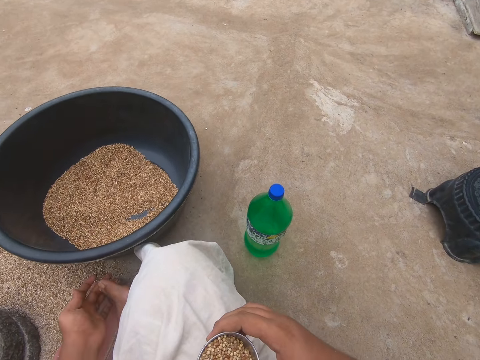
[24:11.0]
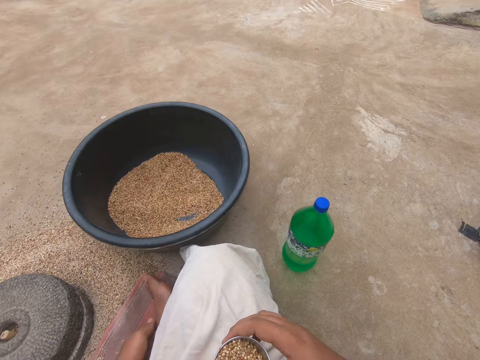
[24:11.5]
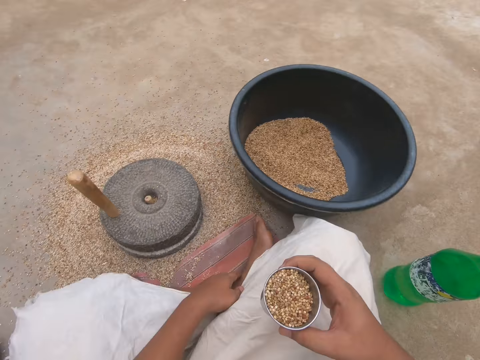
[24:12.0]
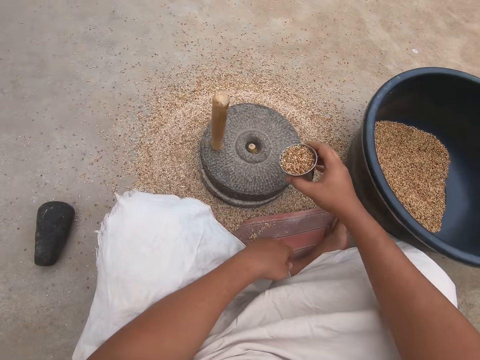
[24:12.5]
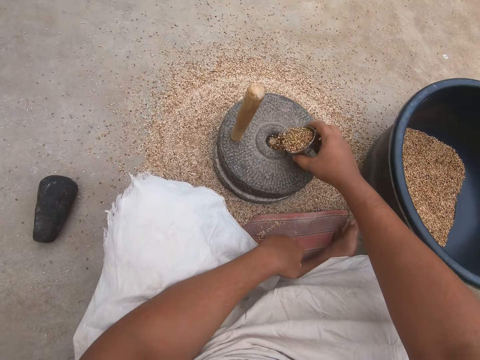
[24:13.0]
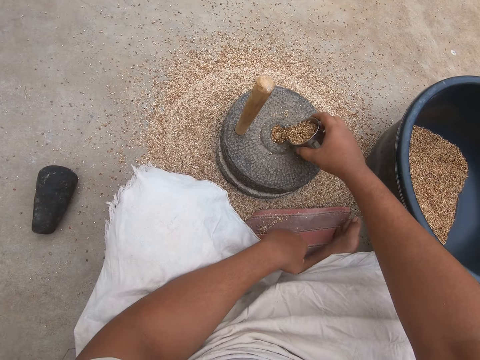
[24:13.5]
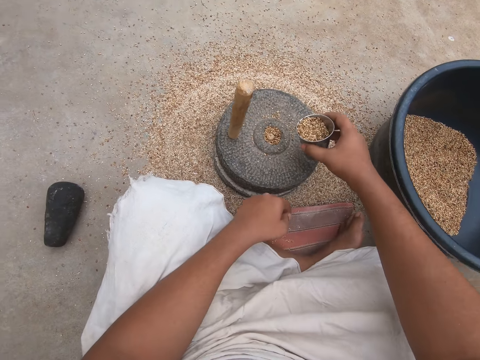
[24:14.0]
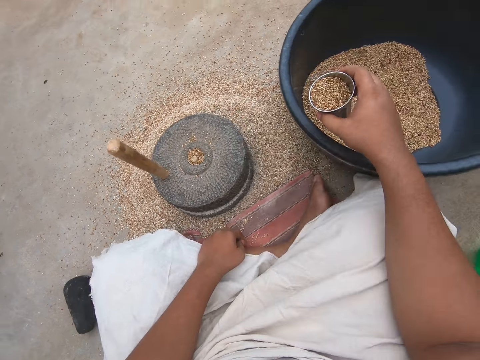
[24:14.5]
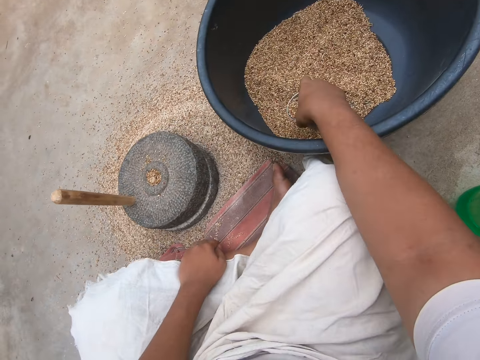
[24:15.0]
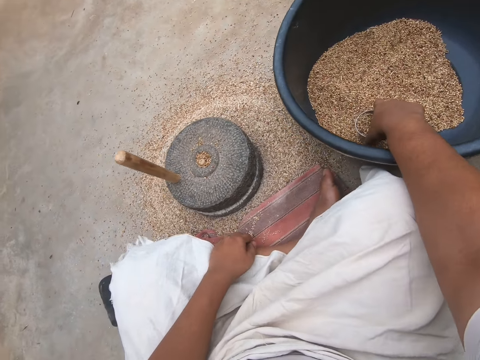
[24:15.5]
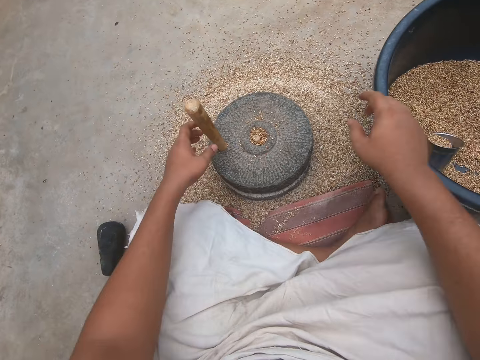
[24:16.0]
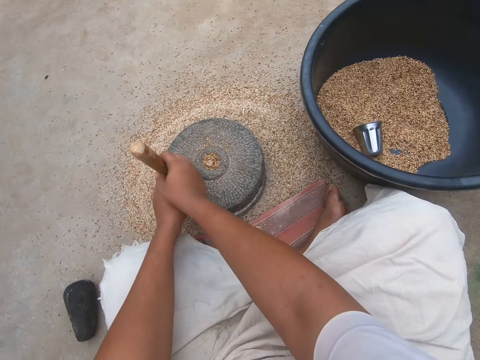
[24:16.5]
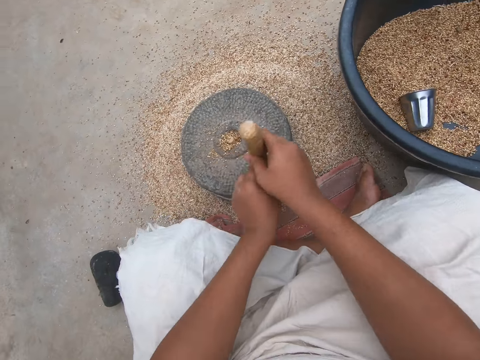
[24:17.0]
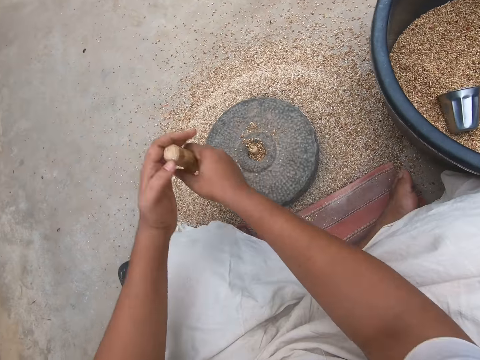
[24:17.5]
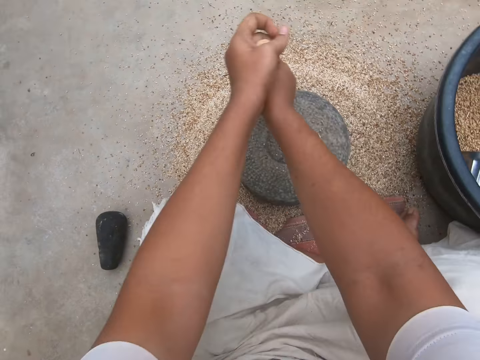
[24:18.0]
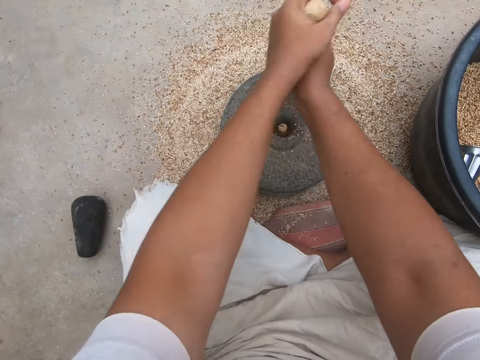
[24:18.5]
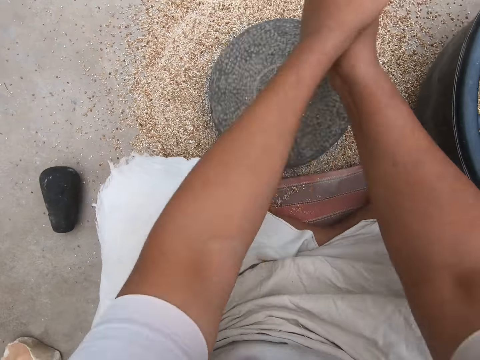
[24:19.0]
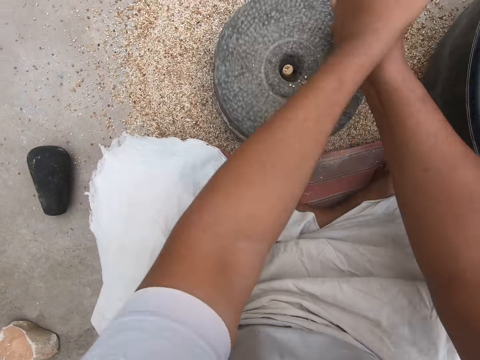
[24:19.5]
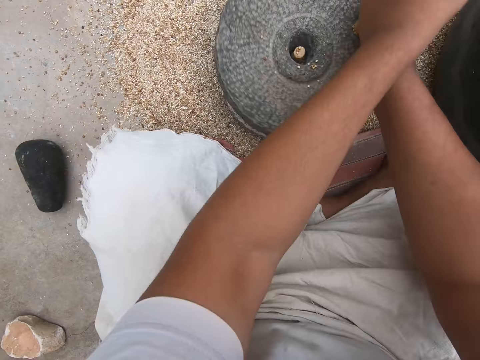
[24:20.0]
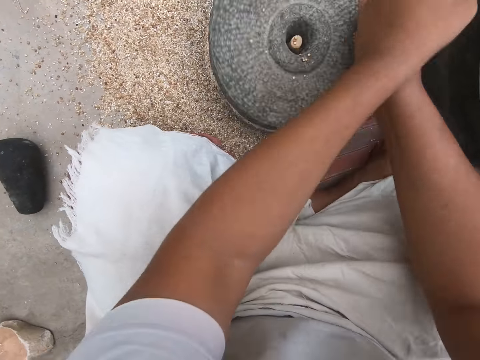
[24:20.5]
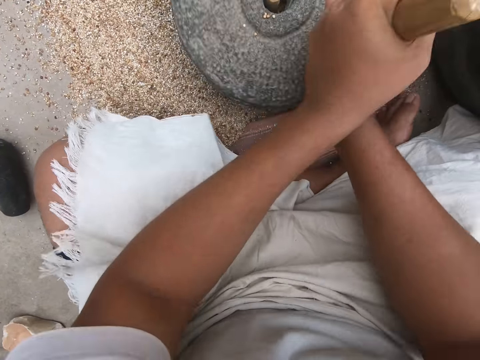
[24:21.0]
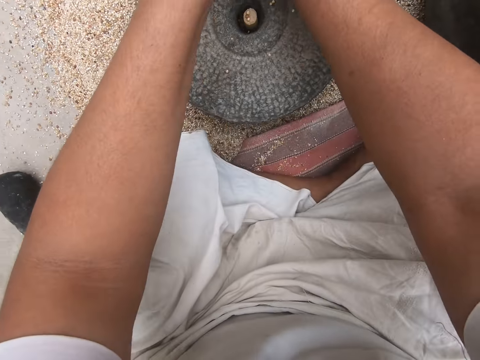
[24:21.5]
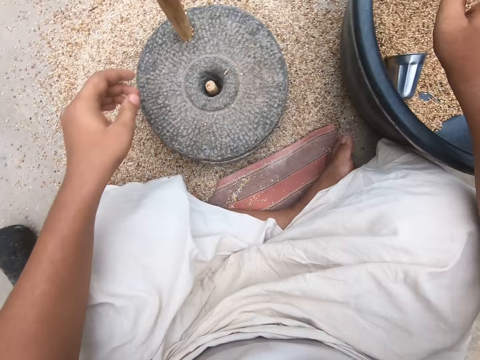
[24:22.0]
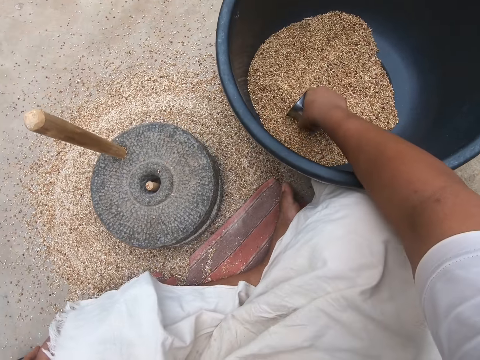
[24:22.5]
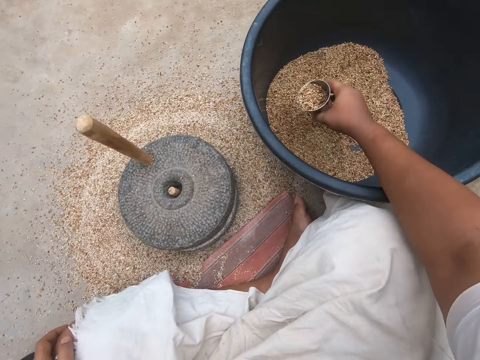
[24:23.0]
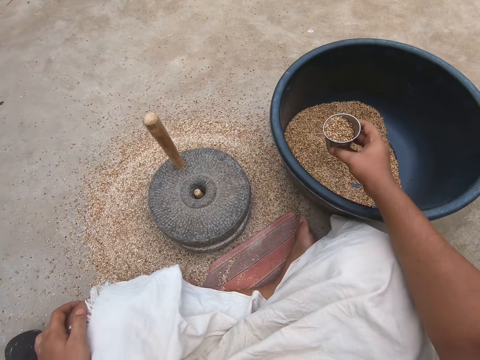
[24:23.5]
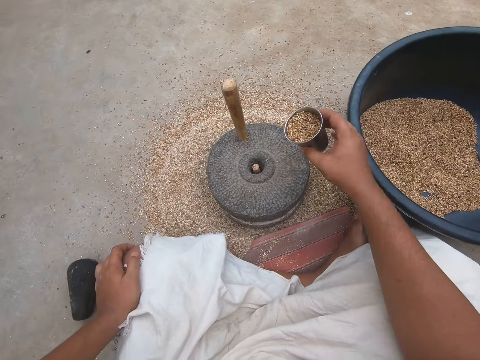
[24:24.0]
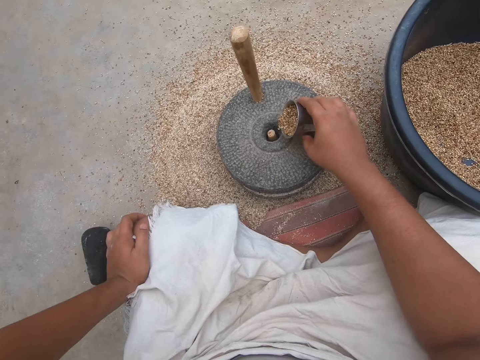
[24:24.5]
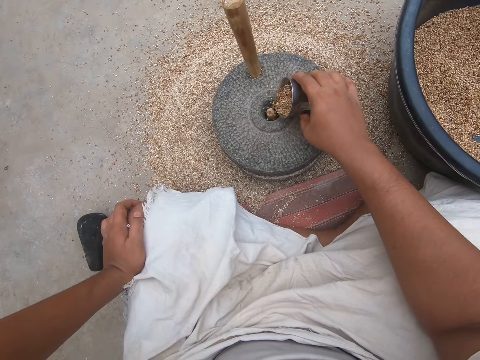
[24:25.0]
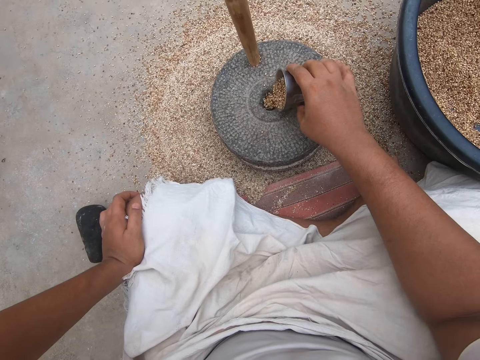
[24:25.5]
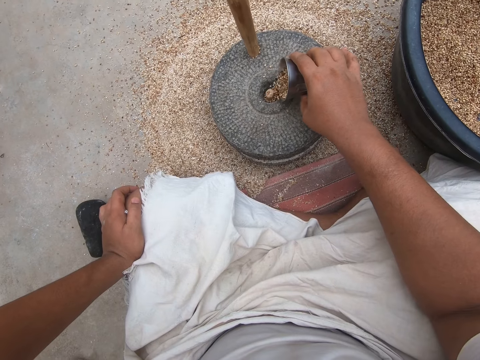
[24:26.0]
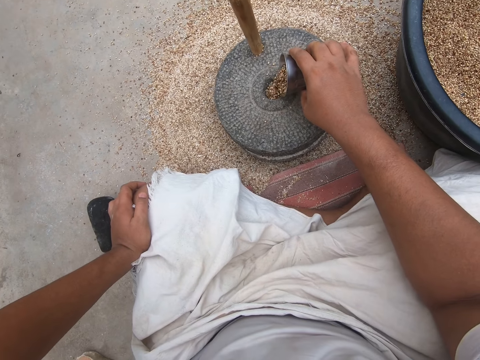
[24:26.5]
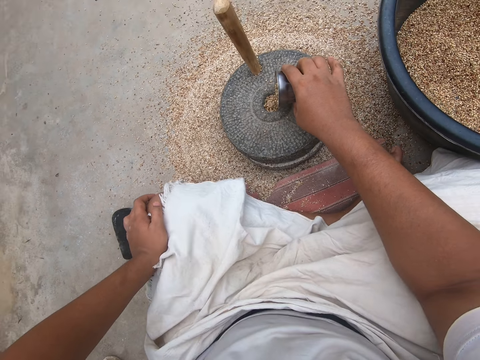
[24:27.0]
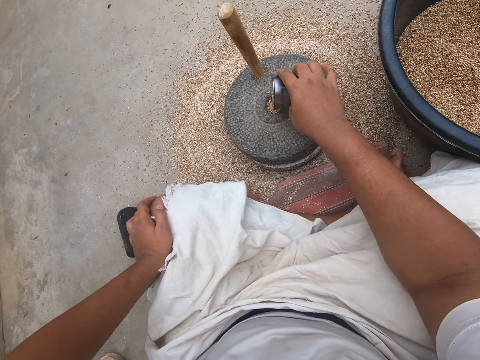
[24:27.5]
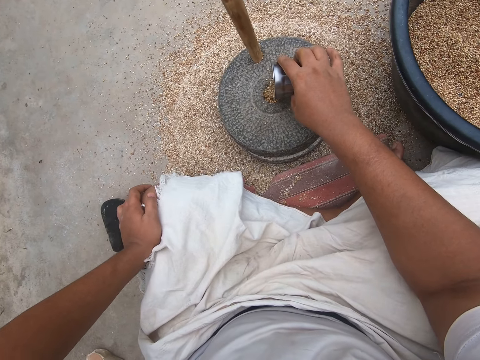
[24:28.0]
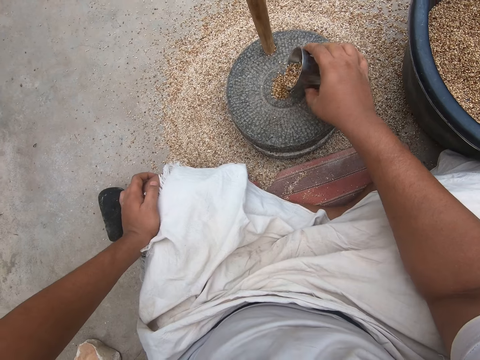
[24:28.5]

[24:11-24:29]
The camera wearer scoops some wheat from the wheat bowl with the cup. They pour the wheat on the hand mill. They drop the cup into the wheat bowl. They grind the wheat with the stone hand mill. They scoop some wheat from the wheat bowl with the cup. They pour the wheat on the hand mill.

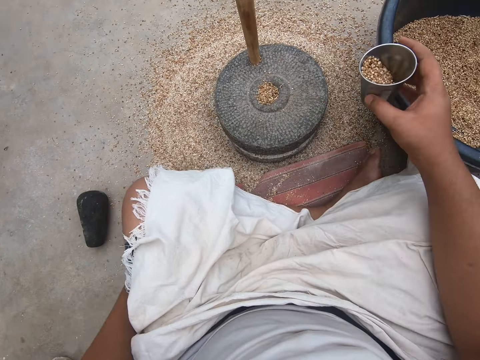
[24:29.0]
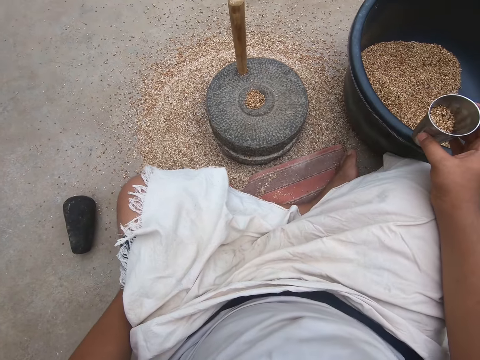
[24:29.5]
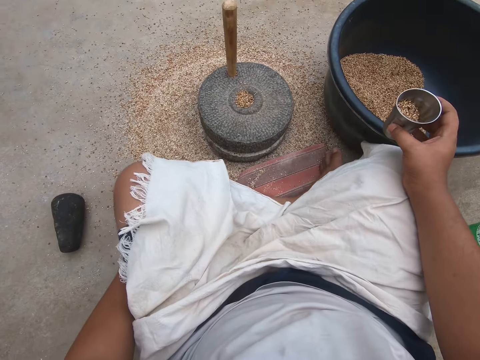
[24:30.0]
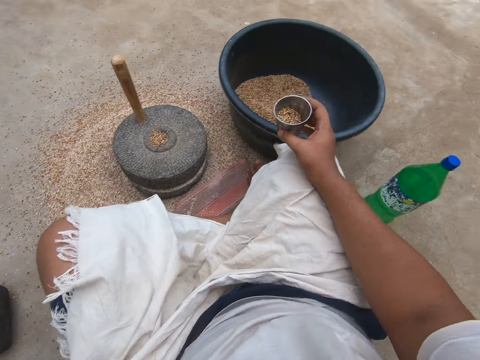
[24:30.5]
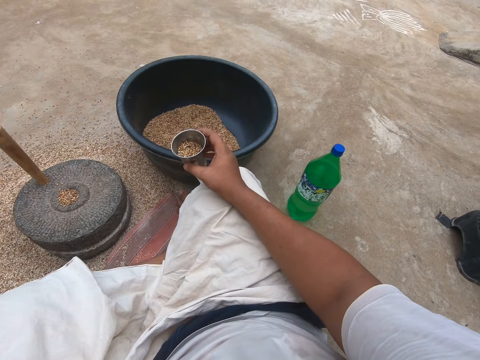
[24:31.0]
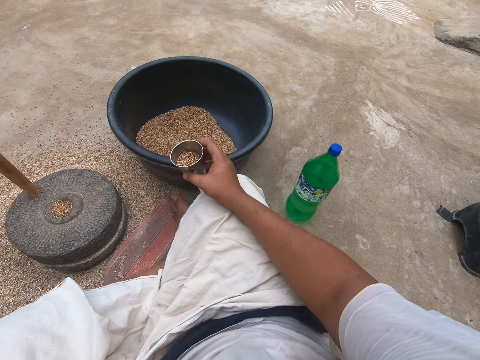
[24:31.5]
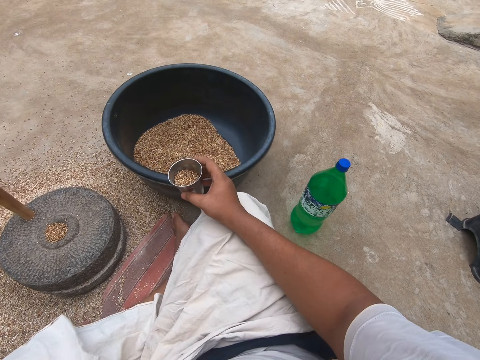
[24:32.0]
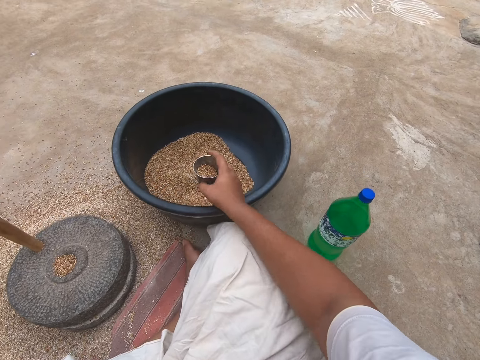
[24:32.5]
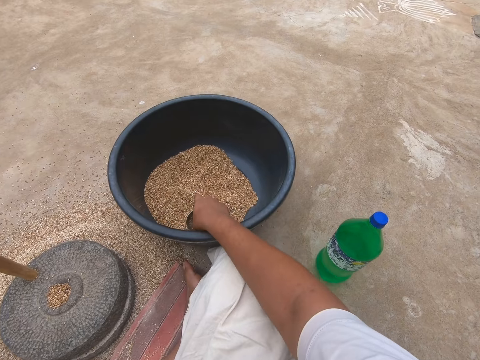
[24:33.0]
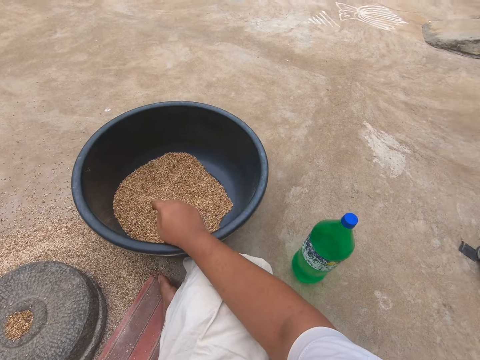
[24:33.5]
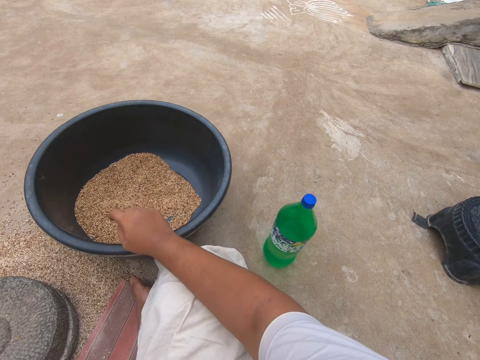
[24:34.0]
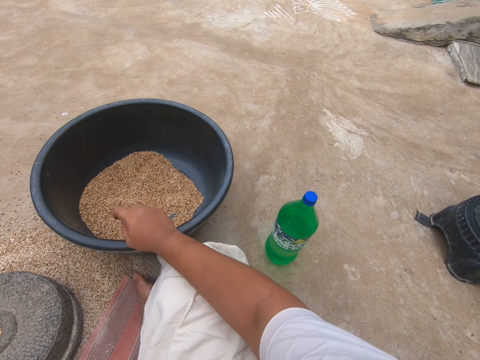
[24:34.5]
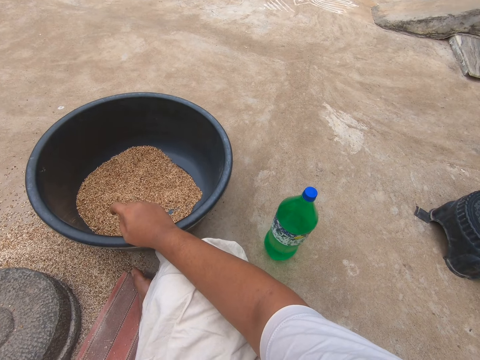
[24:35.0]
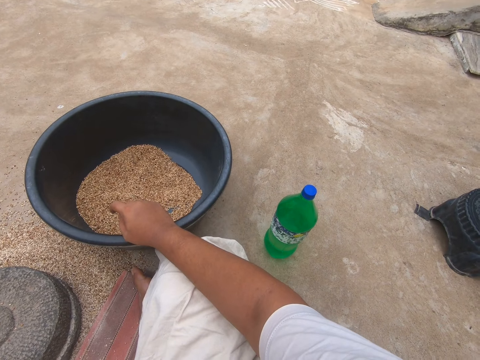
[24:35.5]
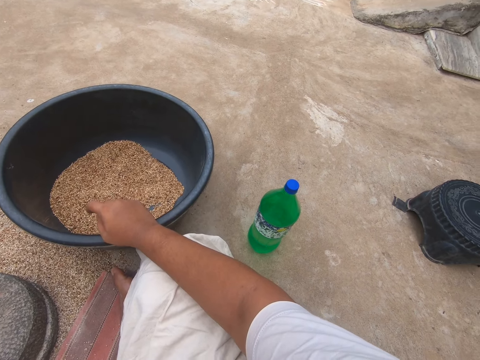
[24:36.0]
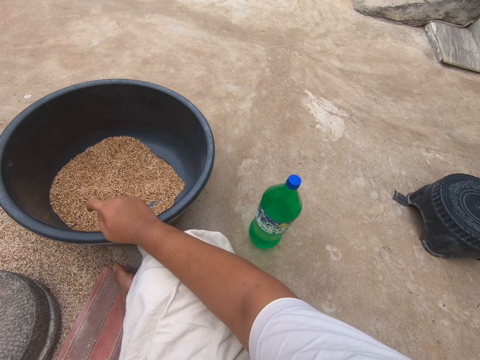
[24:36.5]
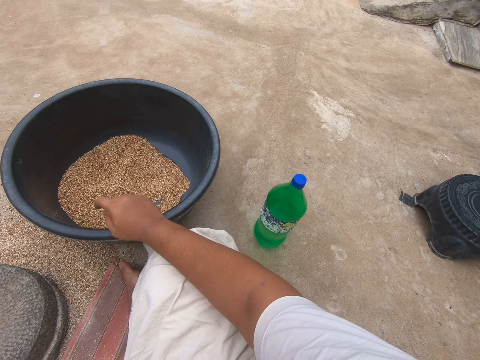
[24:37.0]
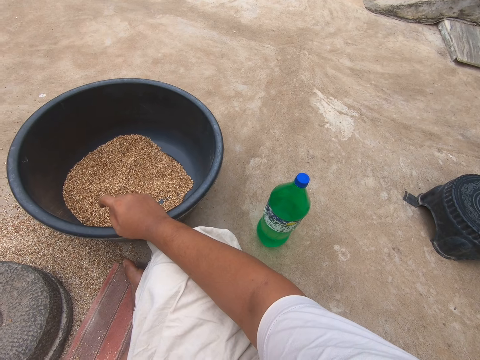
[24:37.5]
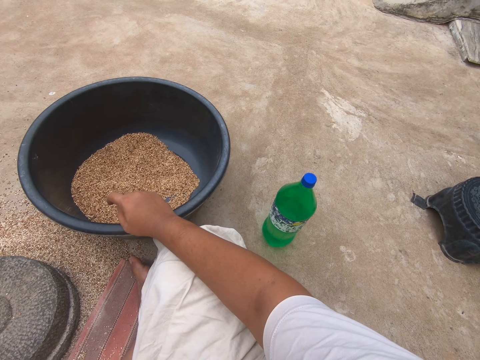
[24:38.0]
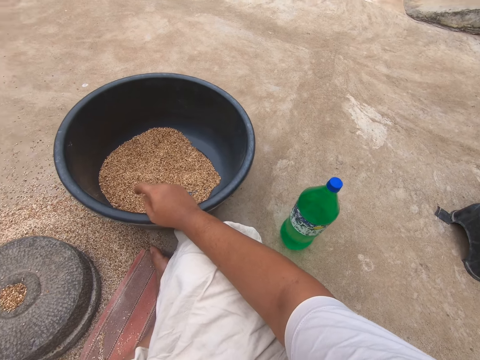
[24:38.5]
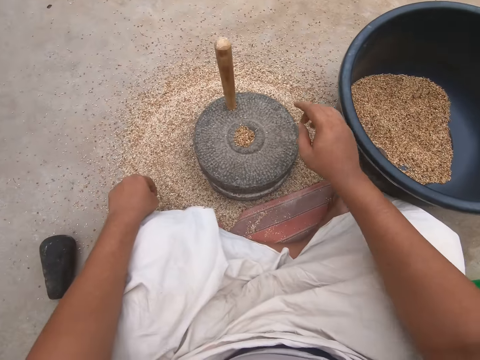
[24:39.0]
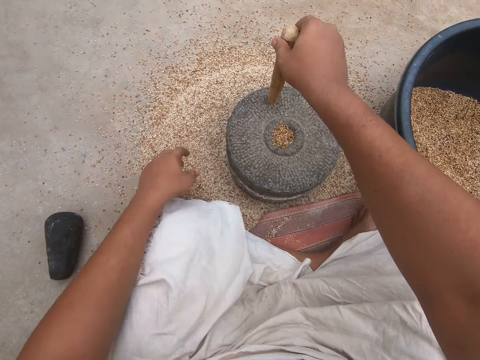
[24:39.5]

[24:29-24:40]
The camera wearer drops the cup into the wheat bowl. They turn the grinder.
